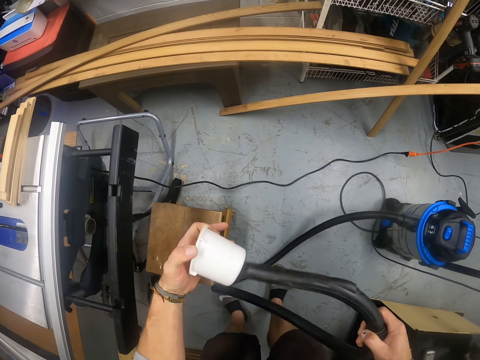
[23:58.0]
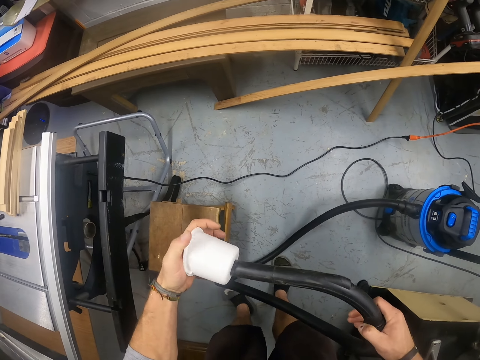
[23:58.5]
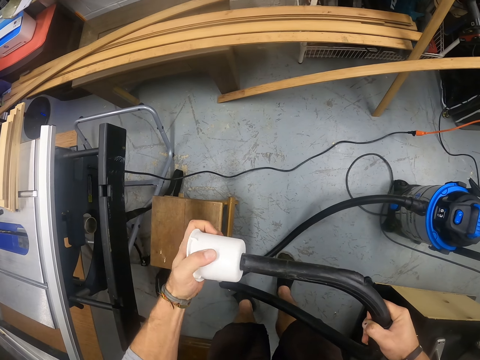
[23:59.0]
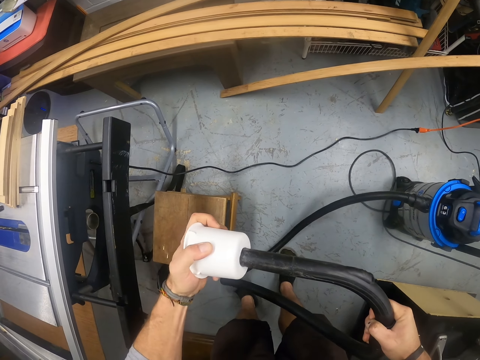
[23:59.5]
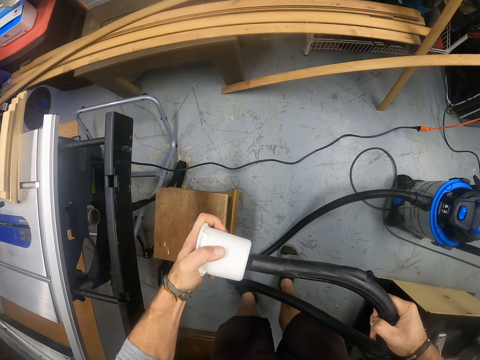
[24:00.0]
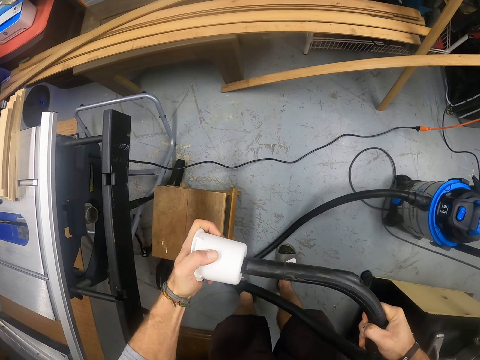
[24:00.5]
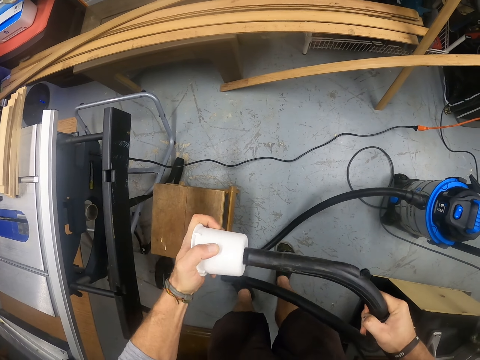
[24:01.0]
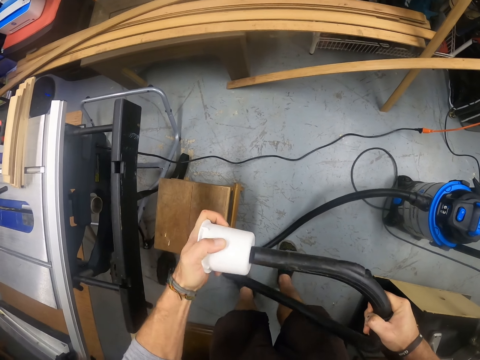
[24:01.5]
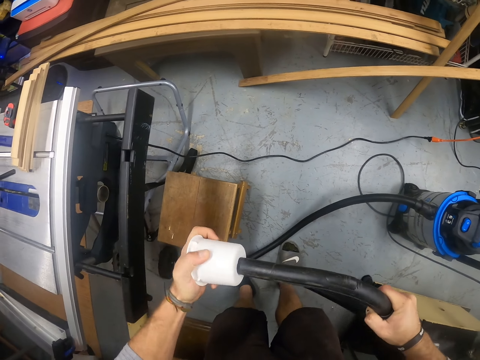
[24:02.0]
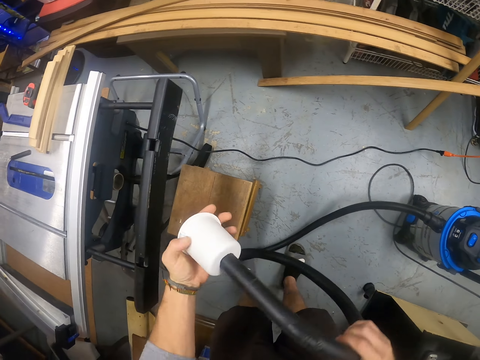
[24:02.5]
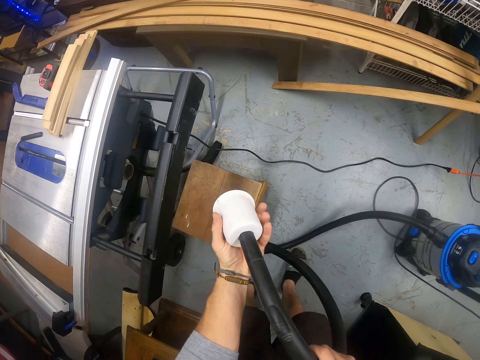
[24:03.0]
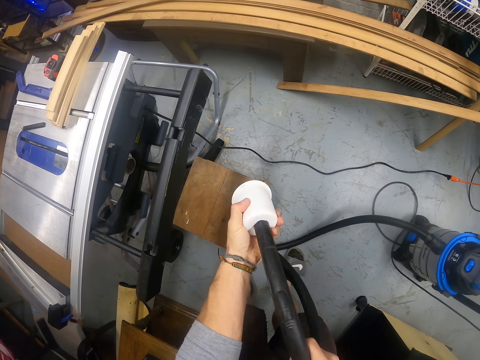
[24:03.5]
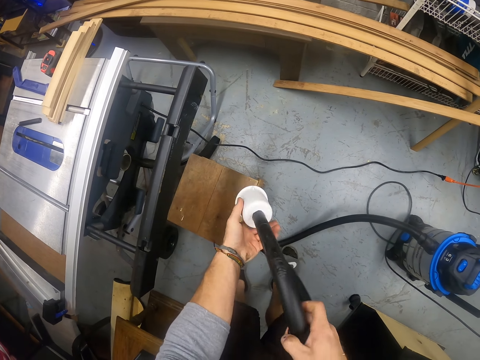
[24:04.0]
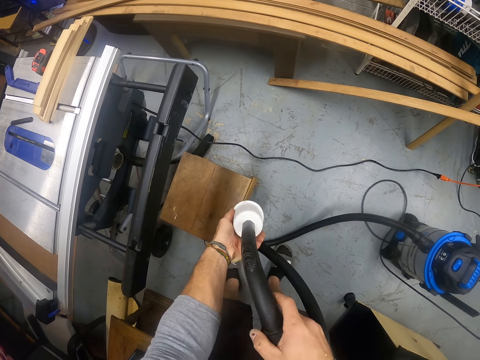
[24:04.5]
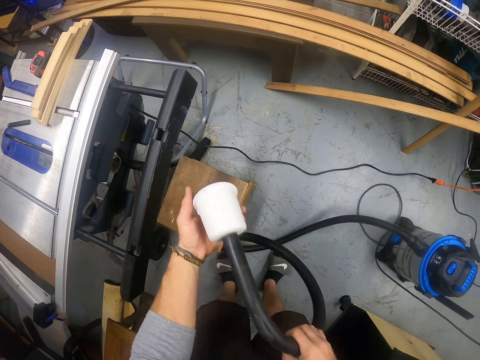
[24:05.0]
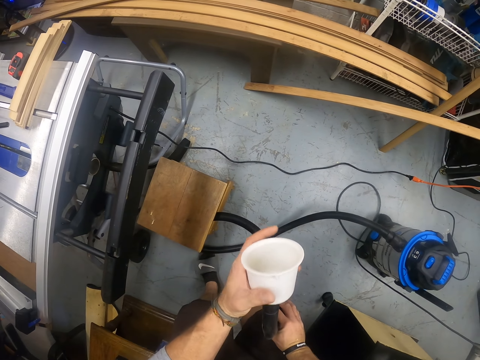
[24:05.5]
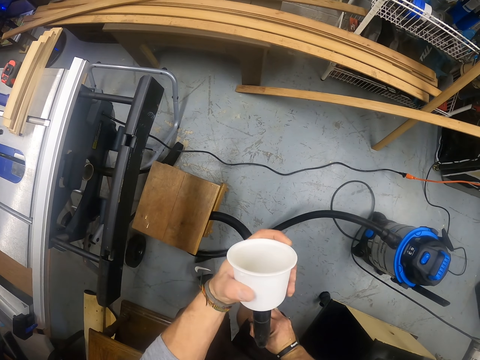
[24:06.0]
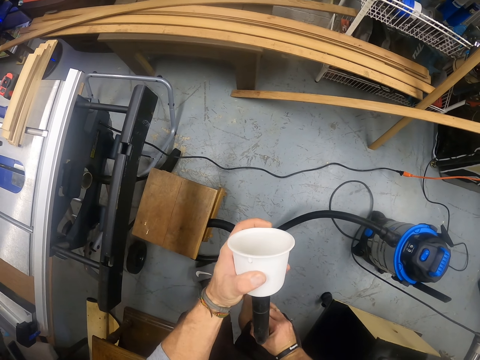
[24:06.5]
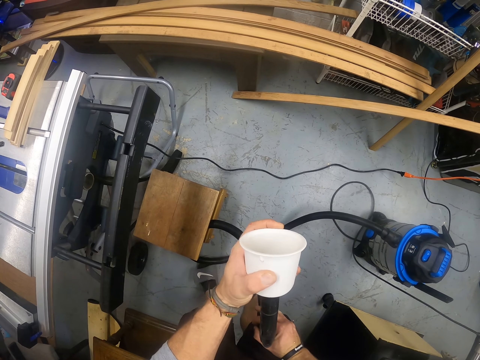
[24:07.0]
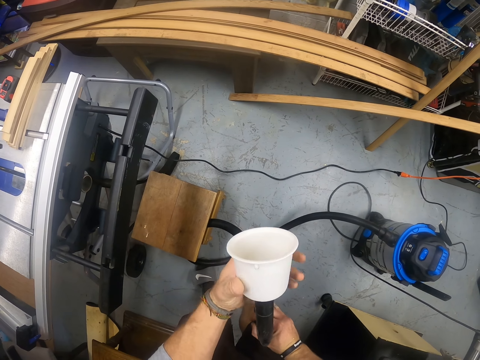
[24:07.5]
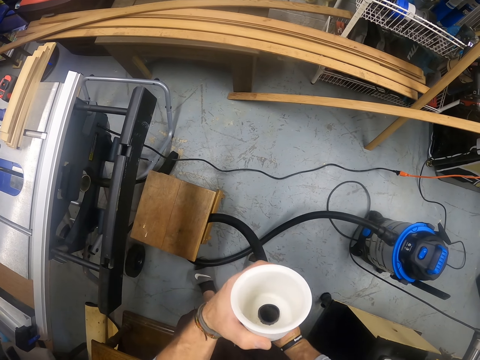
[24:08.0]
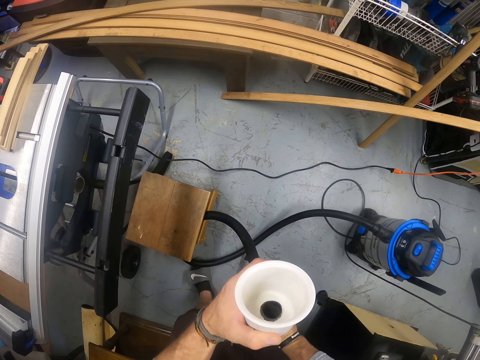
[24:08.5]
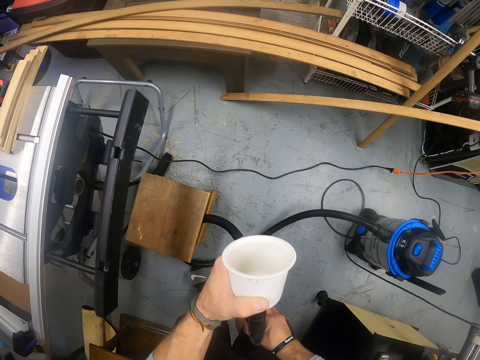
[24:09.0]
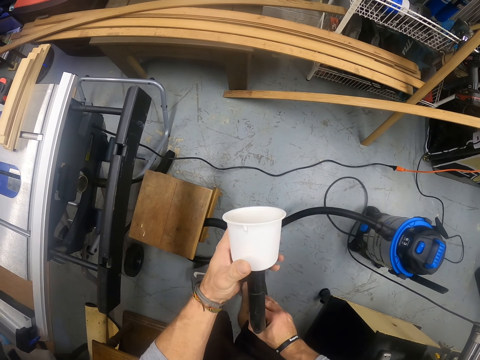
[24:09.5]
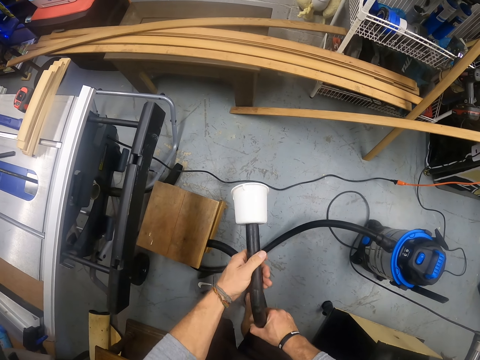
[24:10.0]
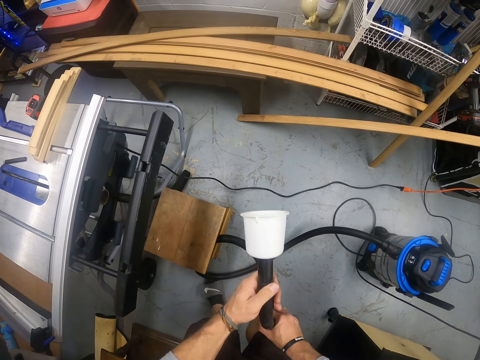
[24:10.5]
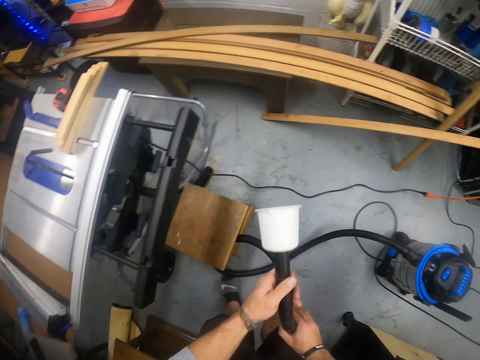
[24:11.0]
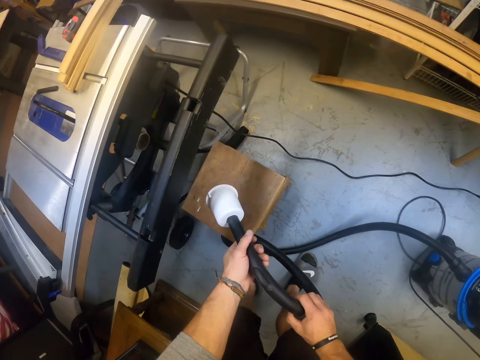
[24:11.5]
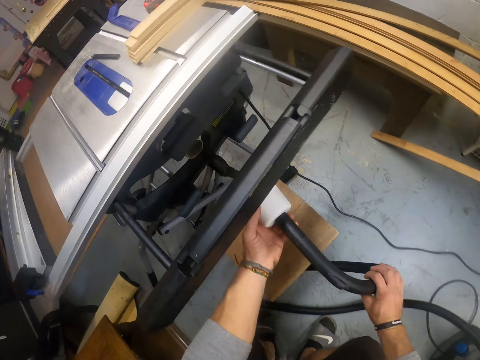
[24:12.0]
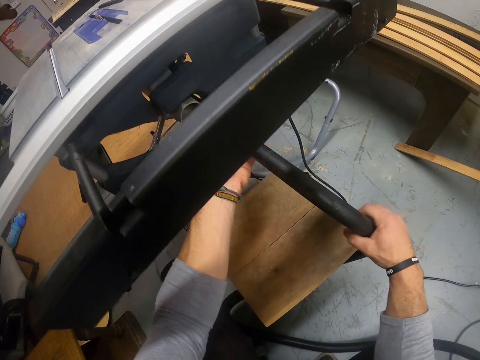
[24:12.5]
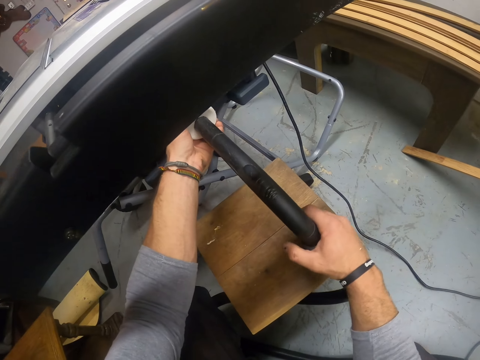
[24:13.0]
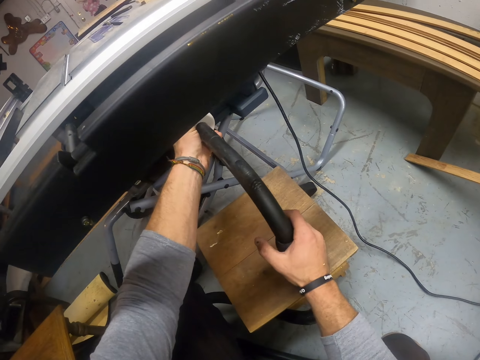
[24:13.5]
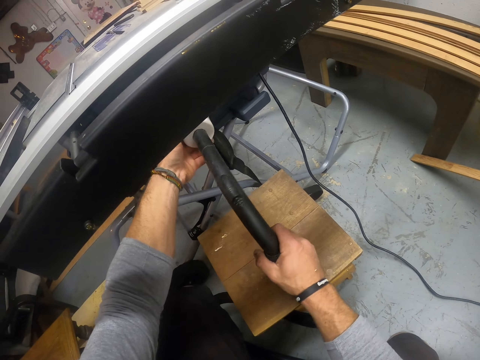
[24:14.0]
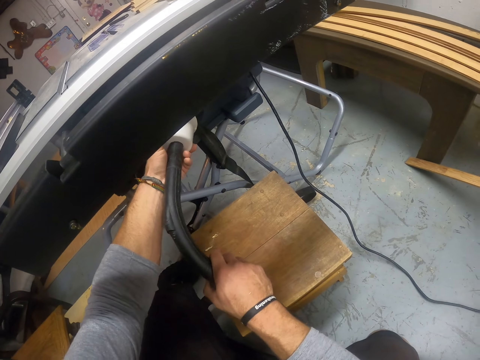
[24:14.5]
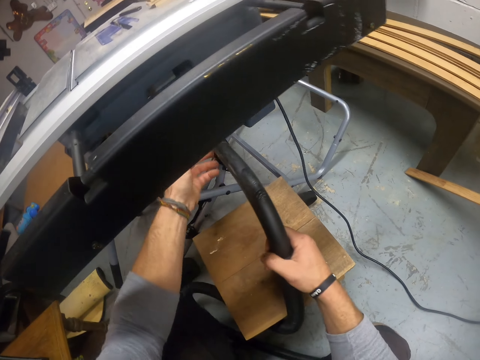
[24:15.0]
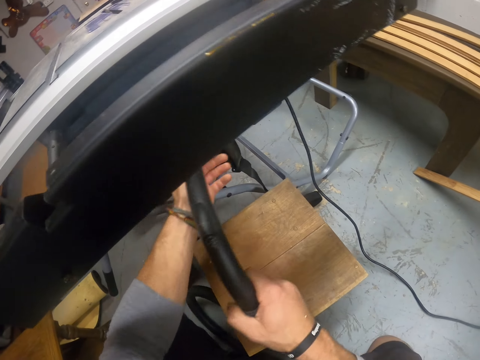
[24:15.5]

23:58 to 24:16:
The camera wearer fixes the cup into the vacuum cleaner's hose with his left hand. He fixes something on the vacuum cleaner. He cleans underneath the table saw with the vacuum cleaner in his hands.

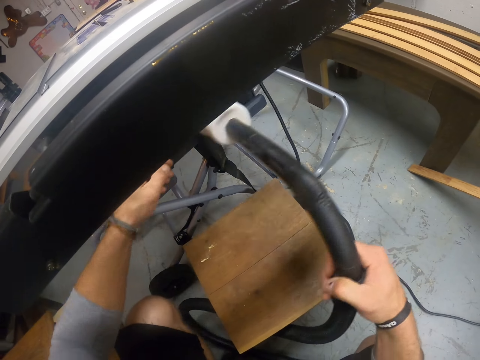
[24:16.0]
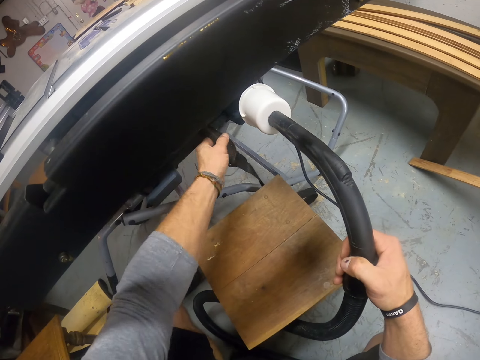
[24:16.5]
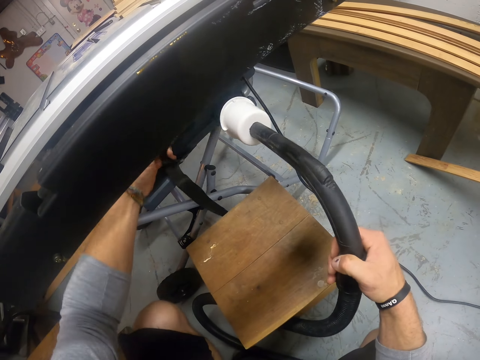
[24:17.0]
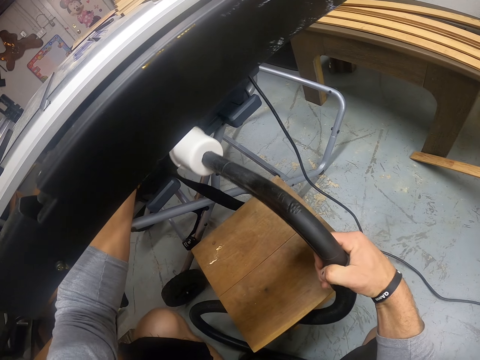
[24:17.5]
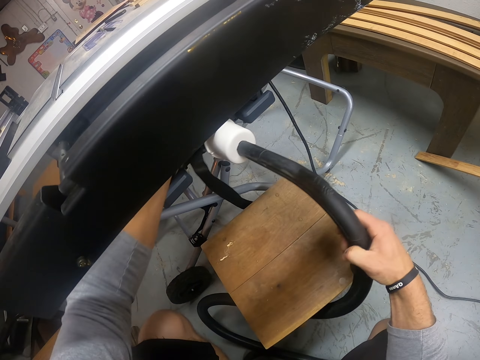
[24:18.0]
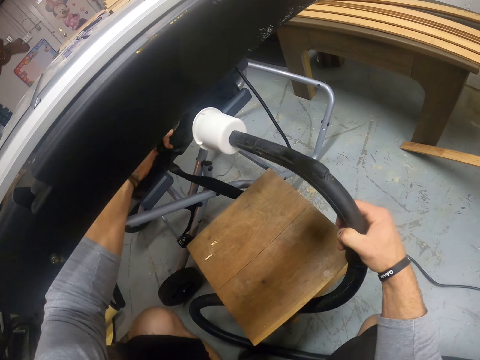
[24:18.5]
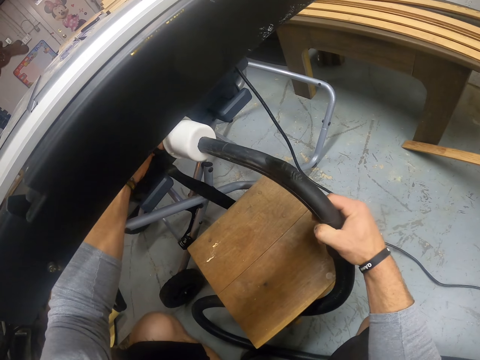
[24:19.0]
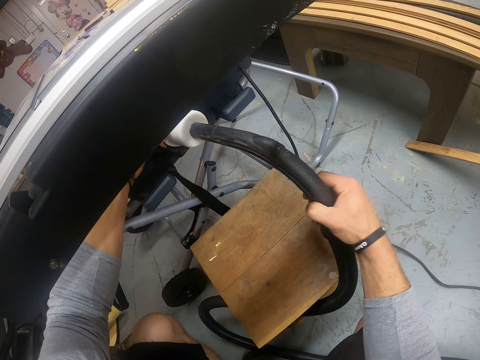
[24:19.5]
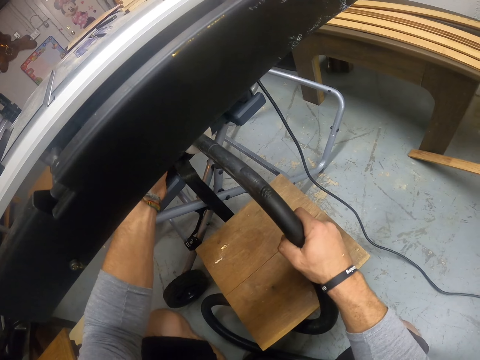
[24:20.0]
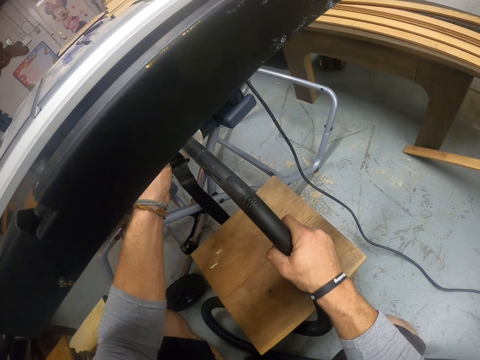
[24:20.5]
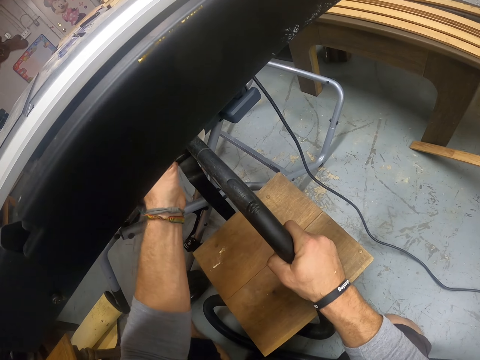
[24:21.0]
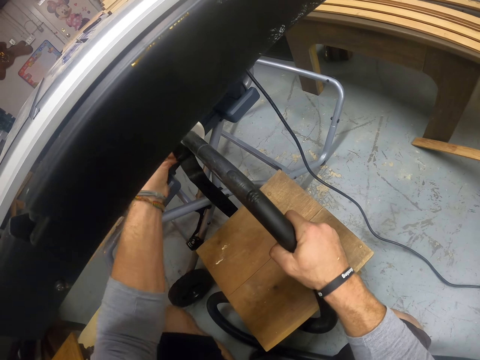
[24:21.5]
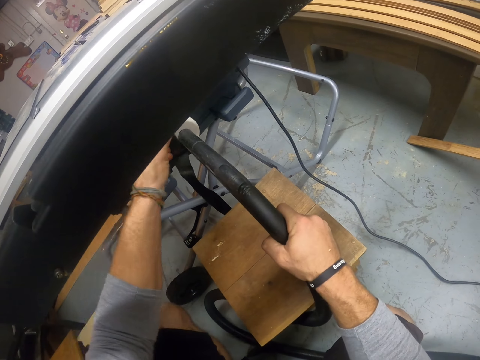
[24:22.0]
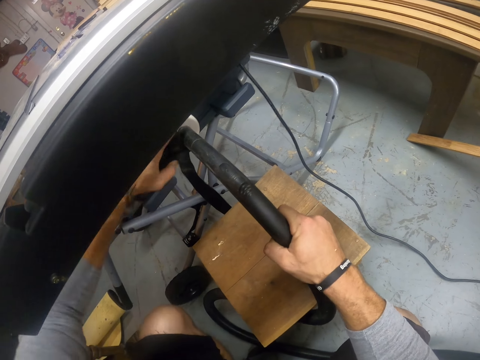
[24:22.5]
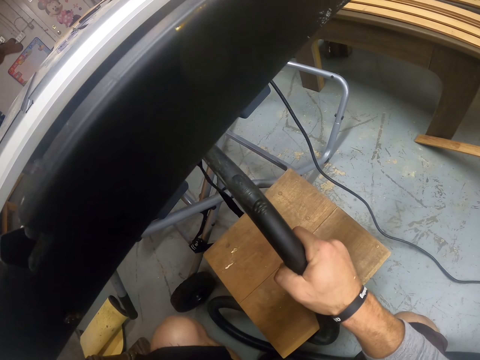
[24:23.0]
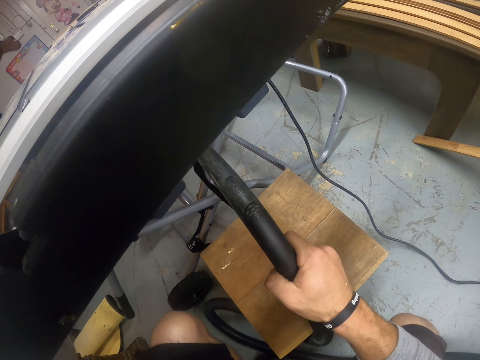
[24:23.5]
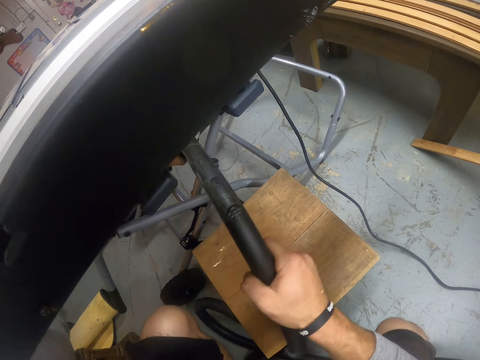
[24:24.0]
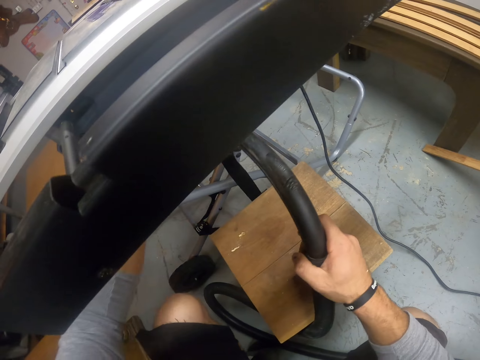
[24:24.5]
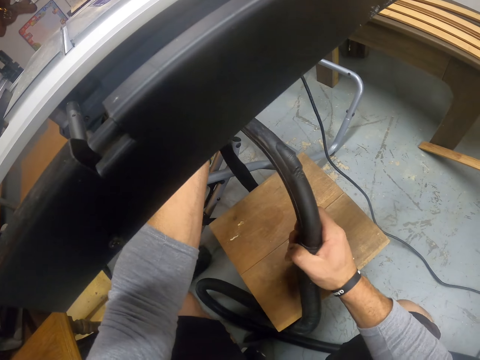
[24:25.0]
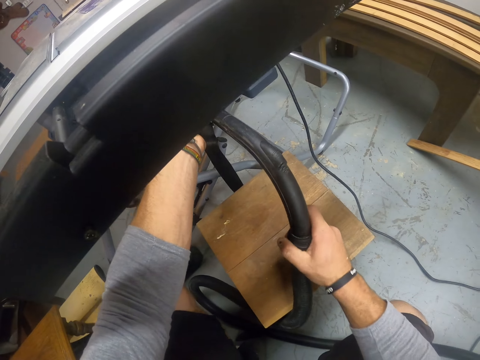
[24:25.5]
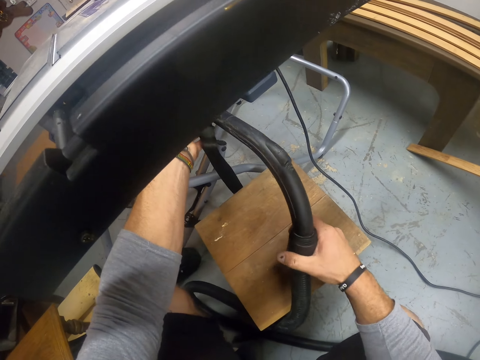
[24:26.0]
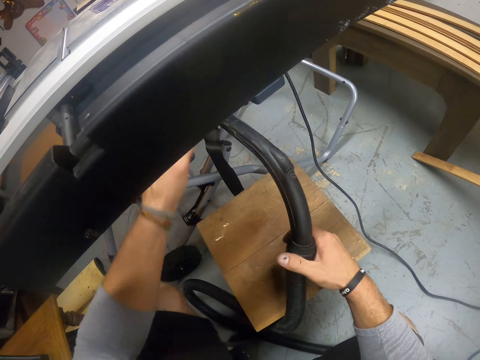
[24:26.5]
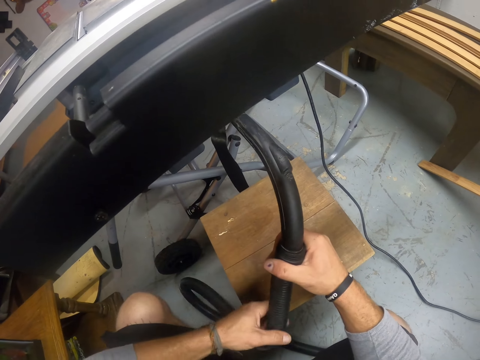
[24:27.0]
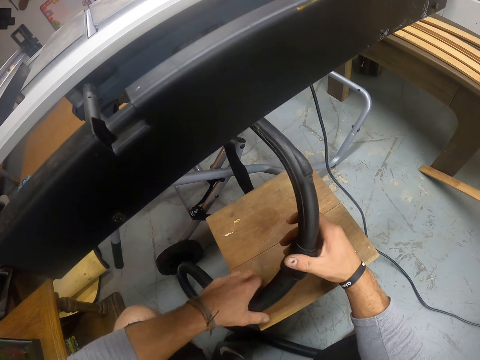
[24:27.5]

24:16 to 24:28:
The camera wearer holds a belt of the table saw with his left hand. He fixes the vacuum cleaner into the dust port of the table saw.
